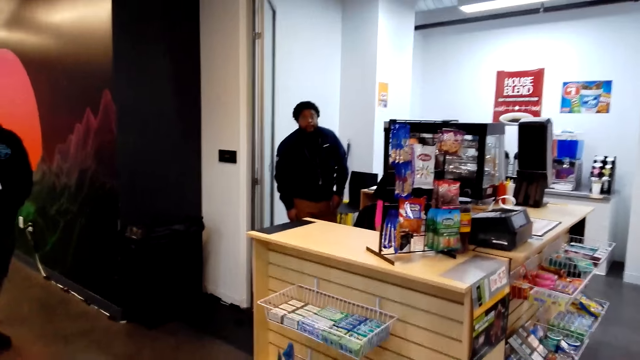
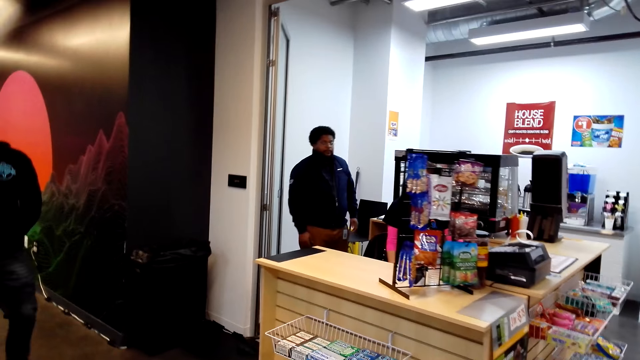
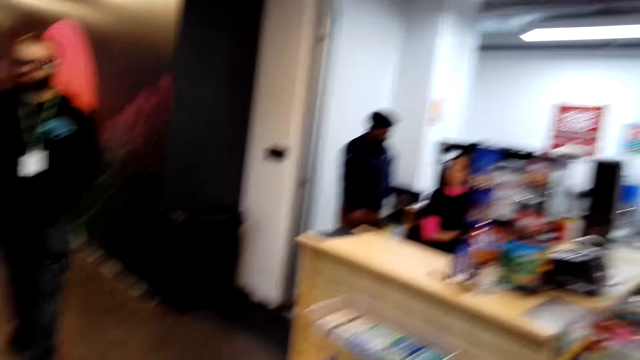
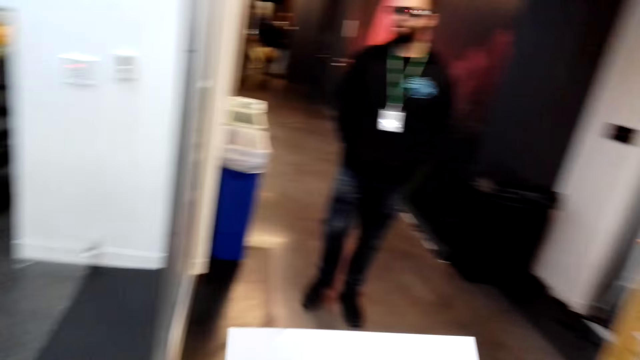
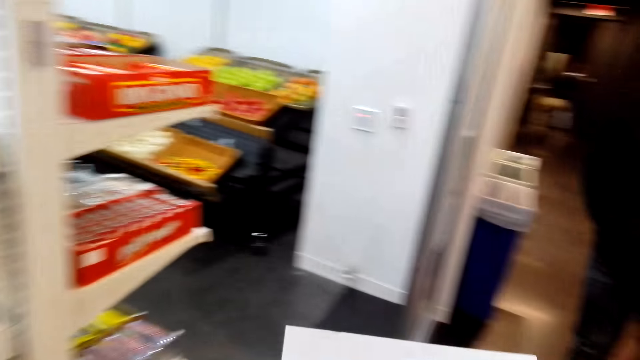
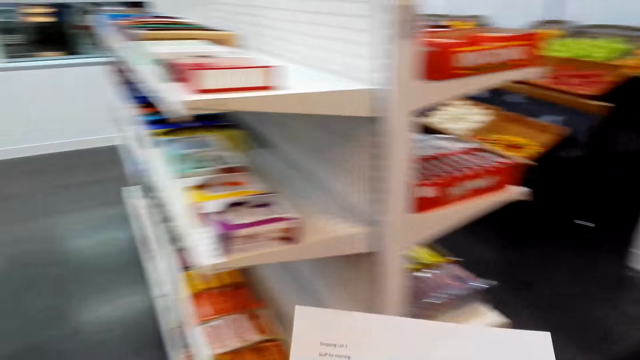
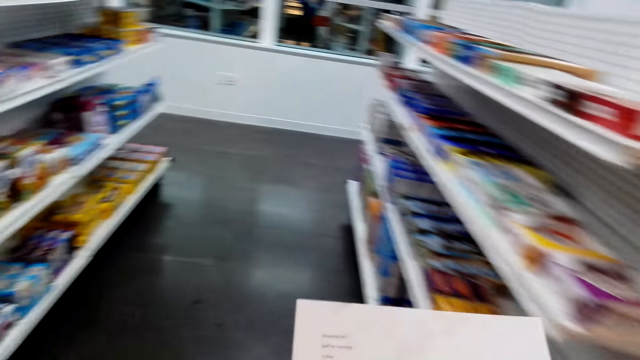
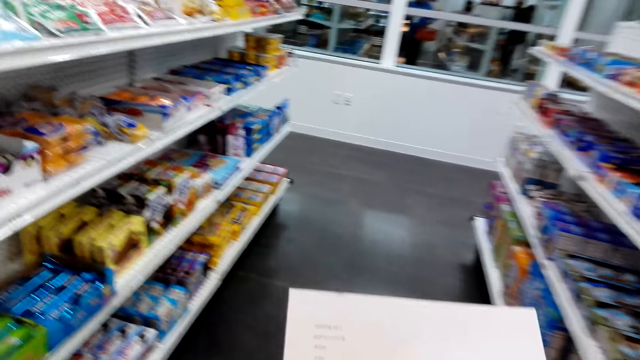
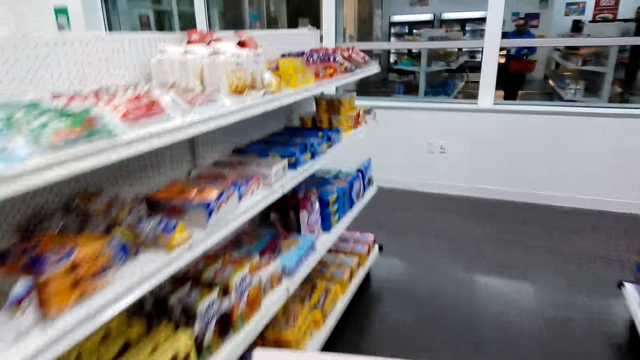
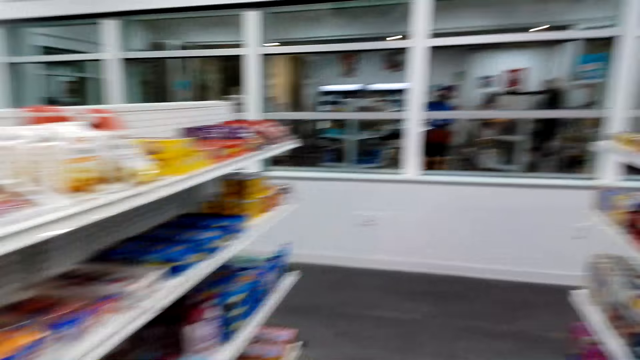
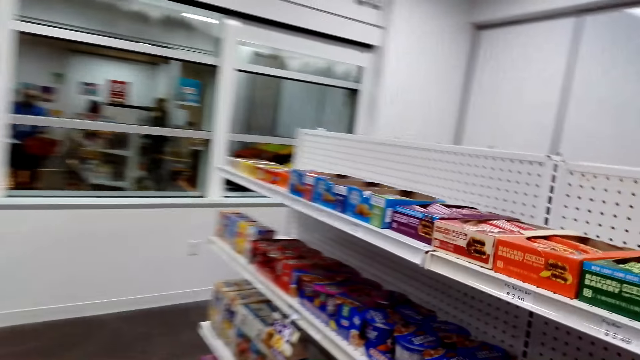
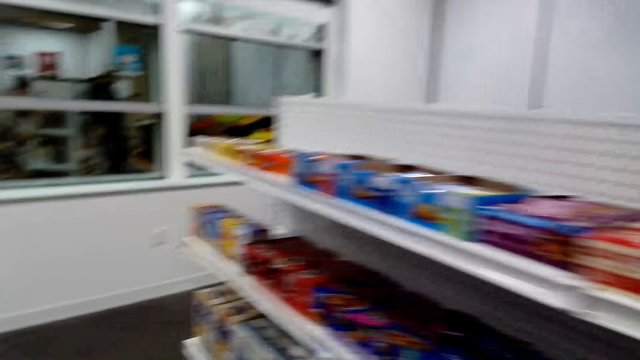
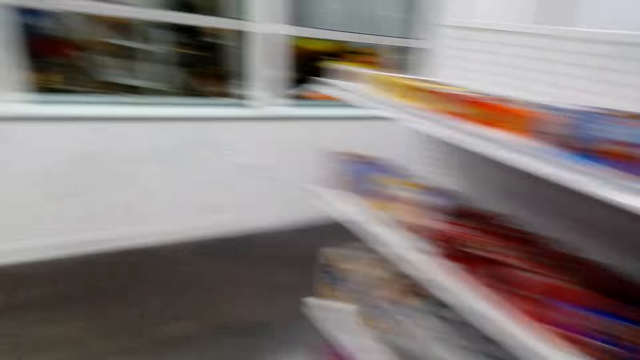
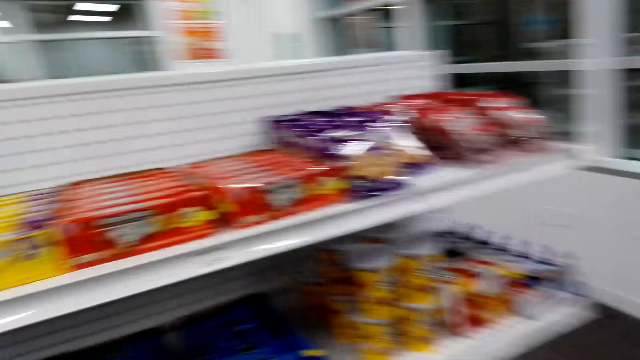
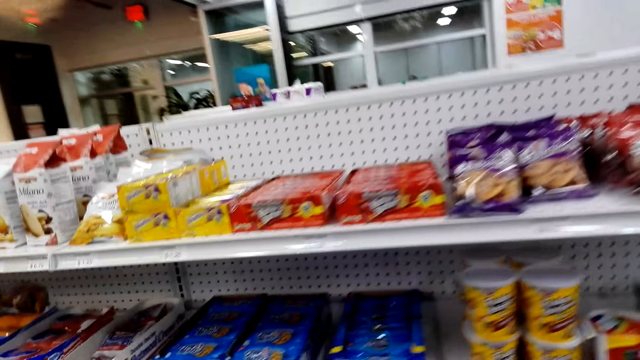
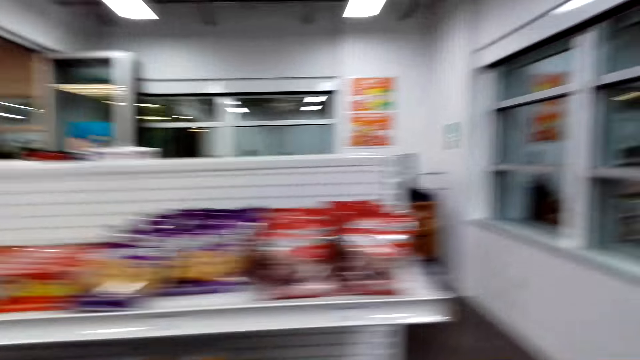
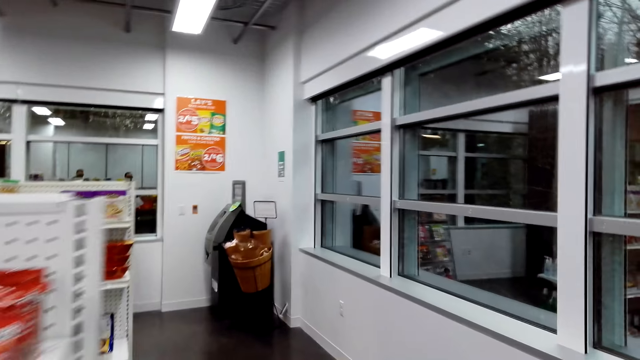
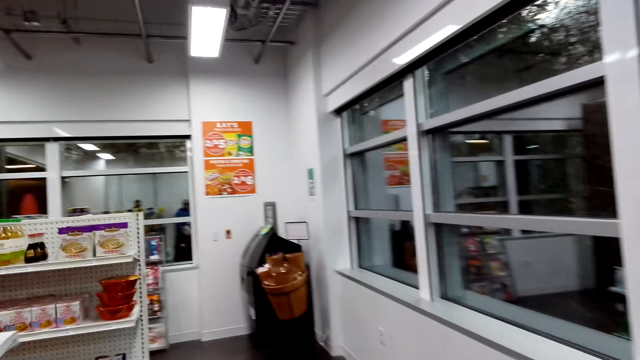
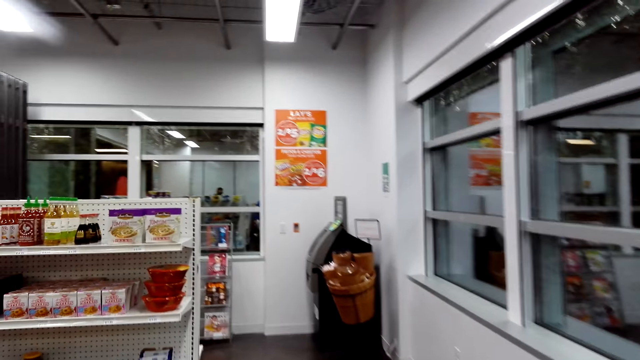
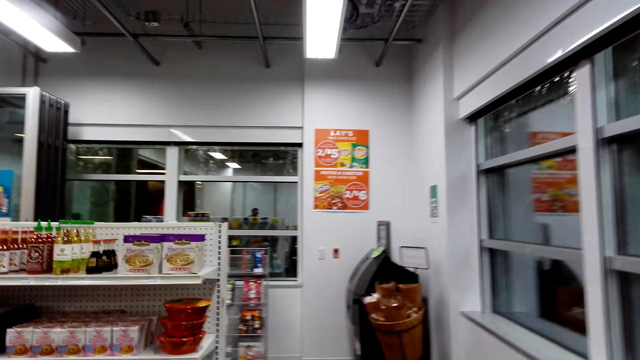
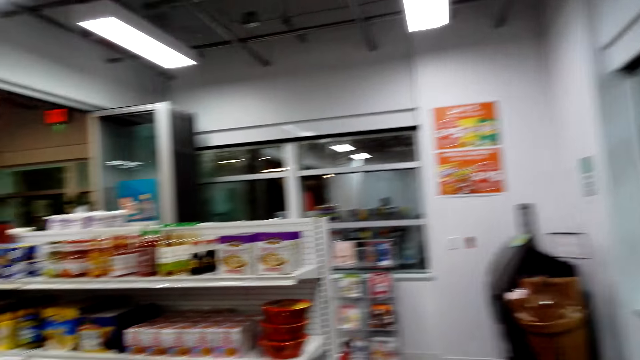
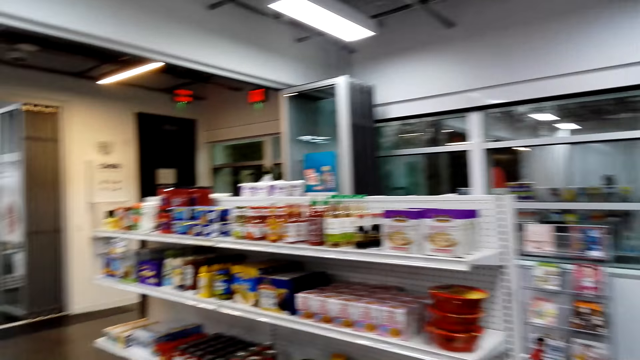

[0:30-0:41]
The camera wearer talks with a person. Another person moves around. The camera wearer walks around the room. They hold a piece of paper.

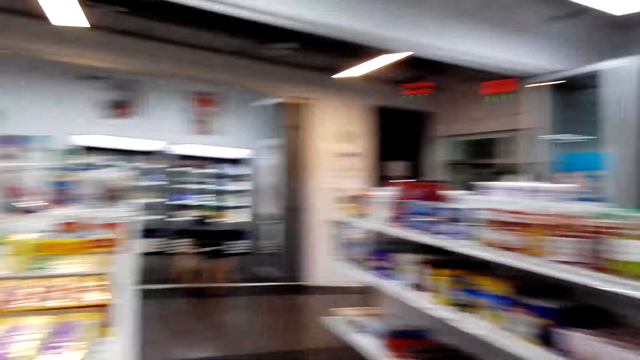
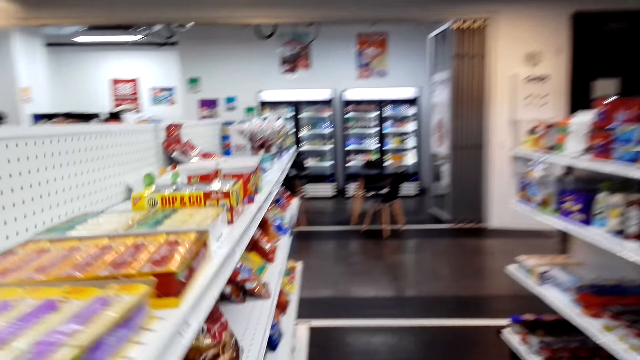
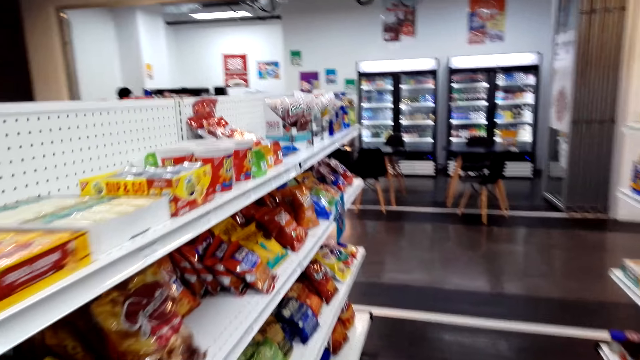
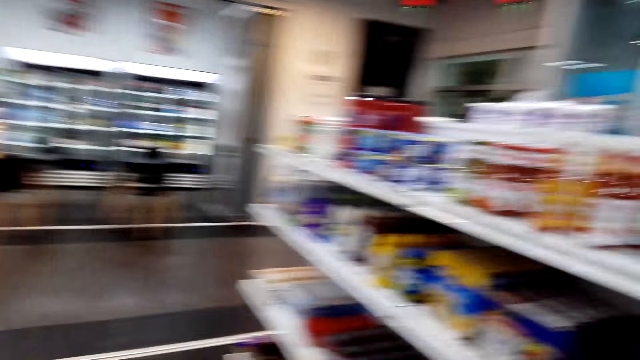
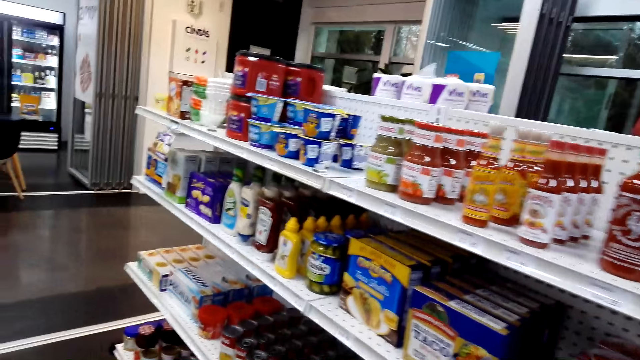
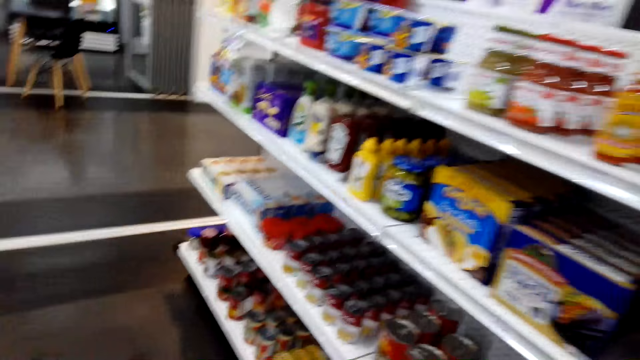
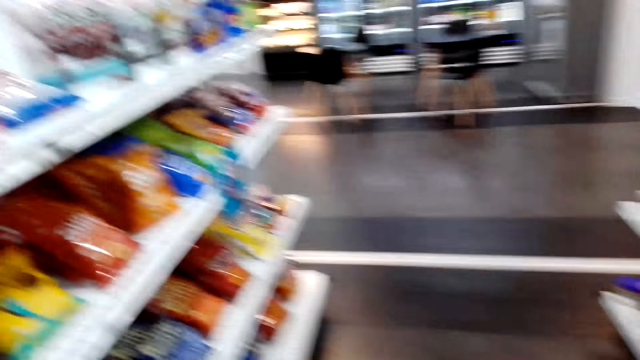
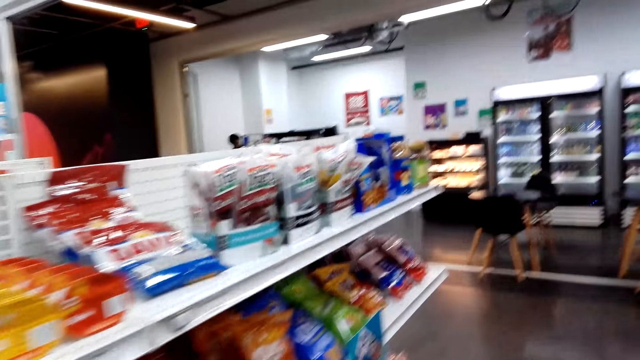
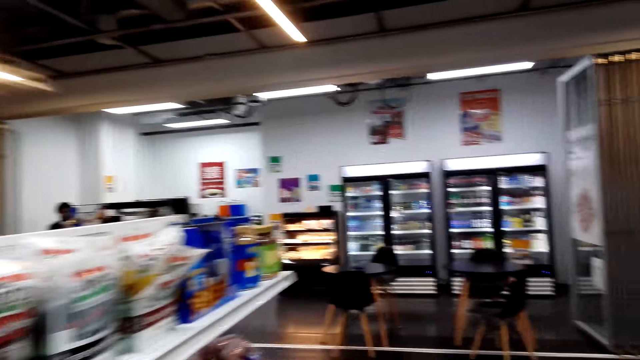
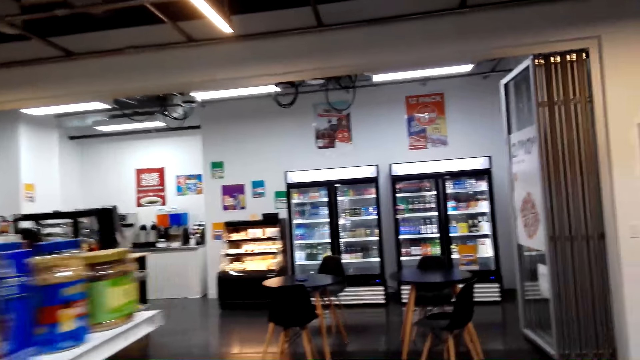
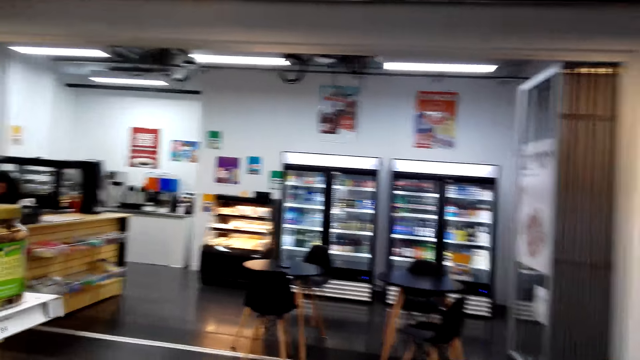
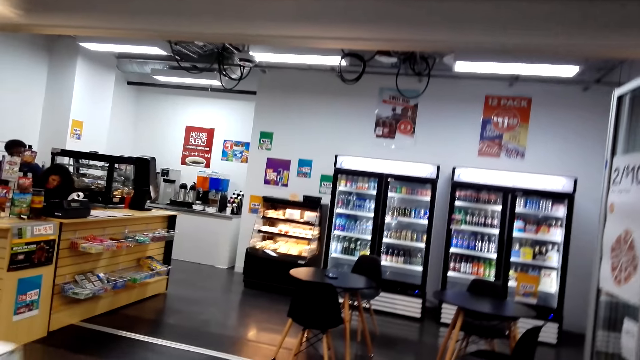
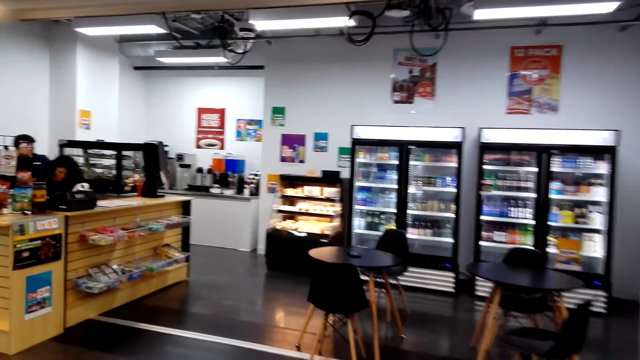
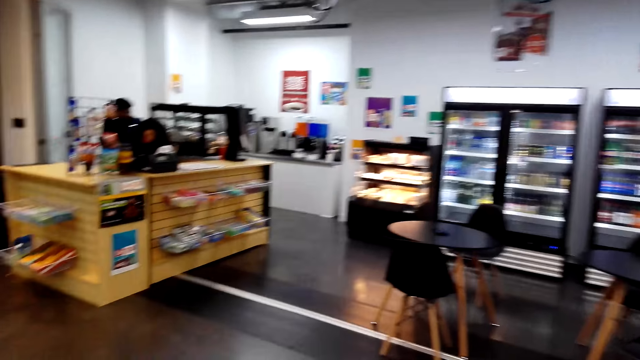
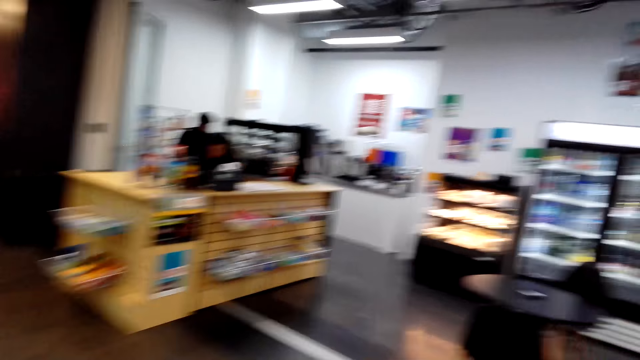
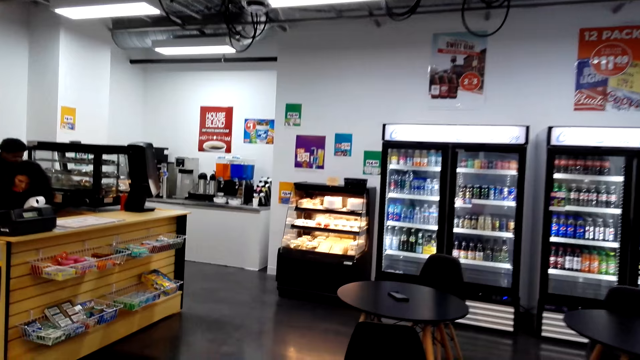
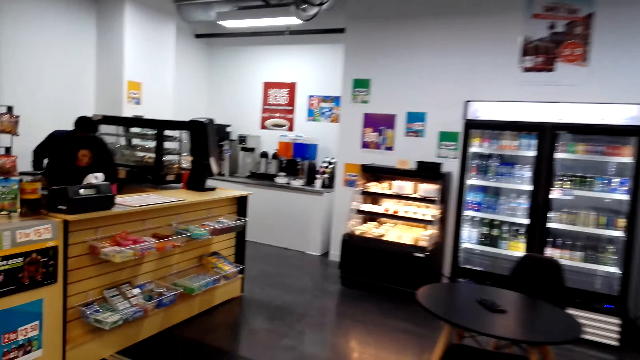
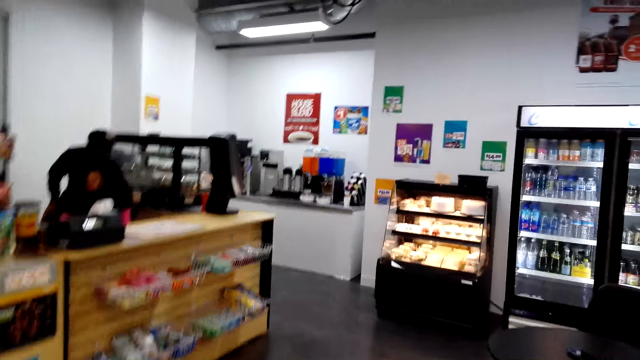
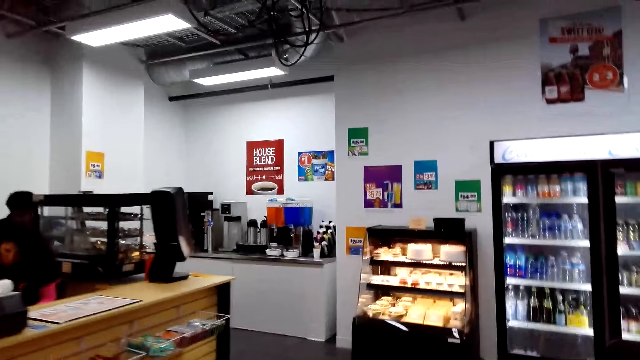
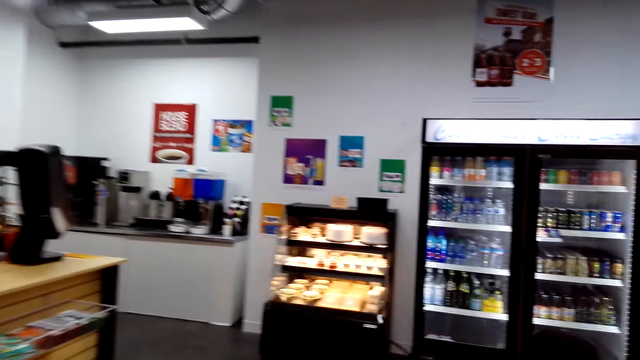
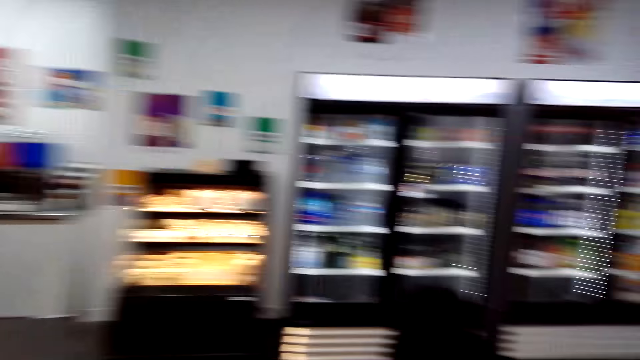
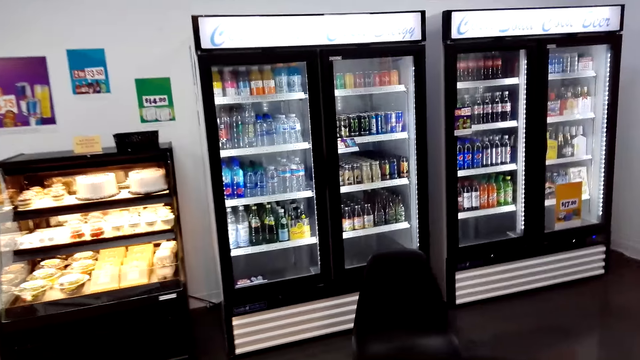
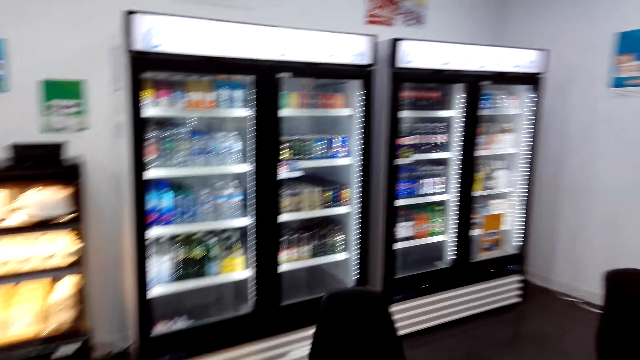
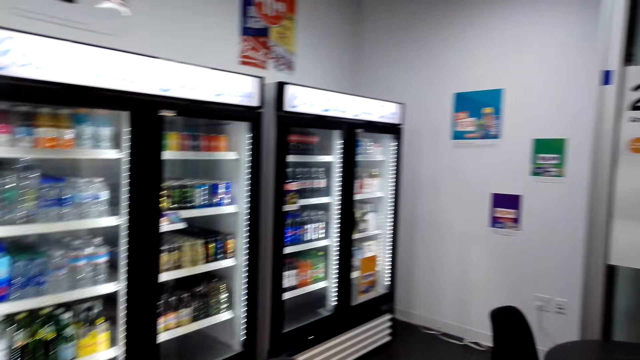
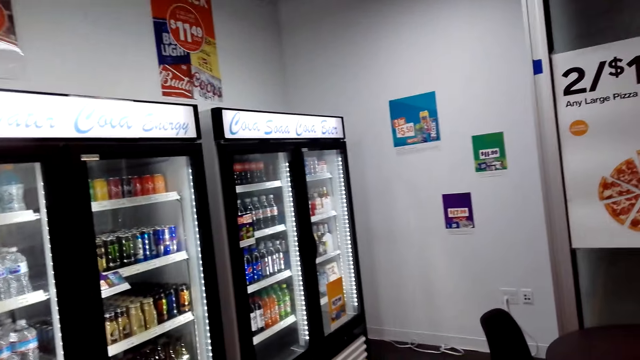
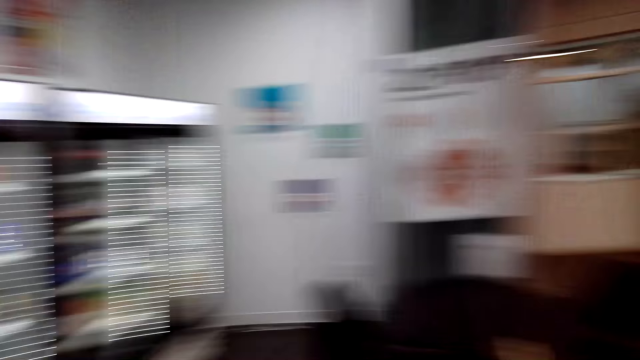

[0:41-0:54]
The camera wearer looks around the shelves. They move around.
